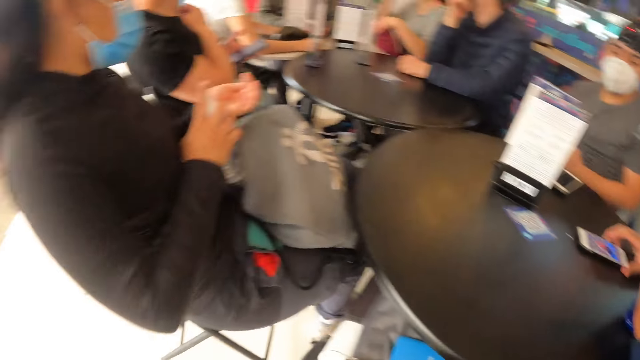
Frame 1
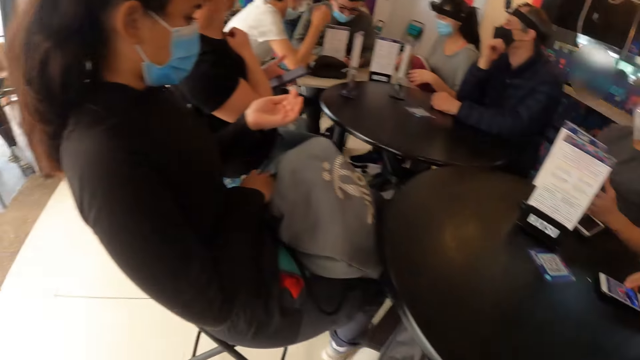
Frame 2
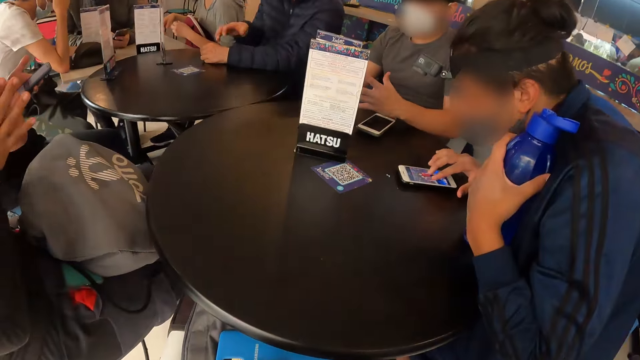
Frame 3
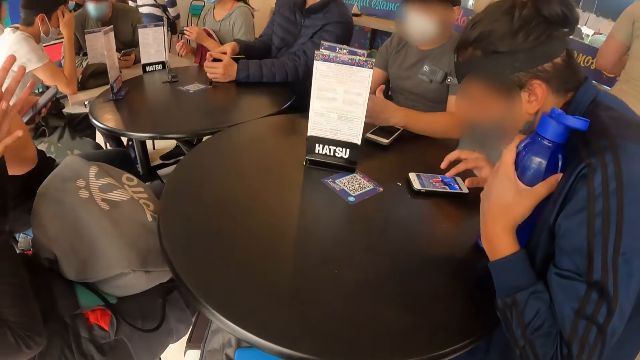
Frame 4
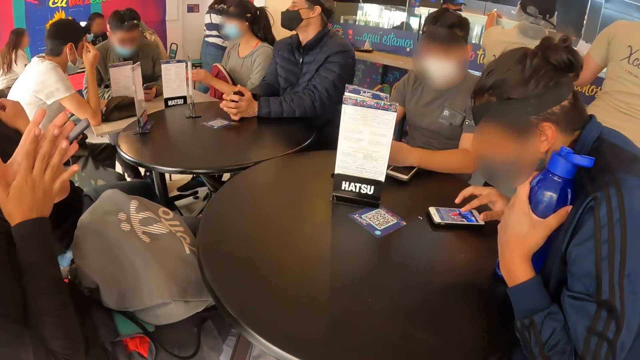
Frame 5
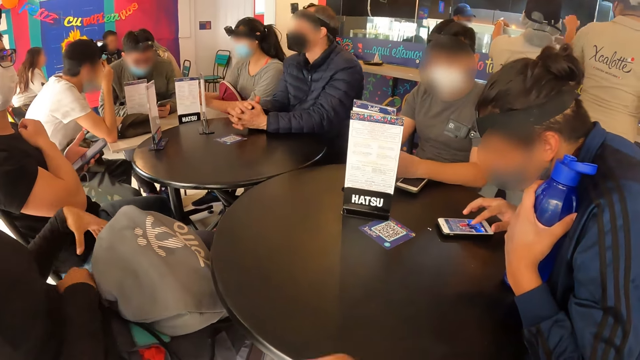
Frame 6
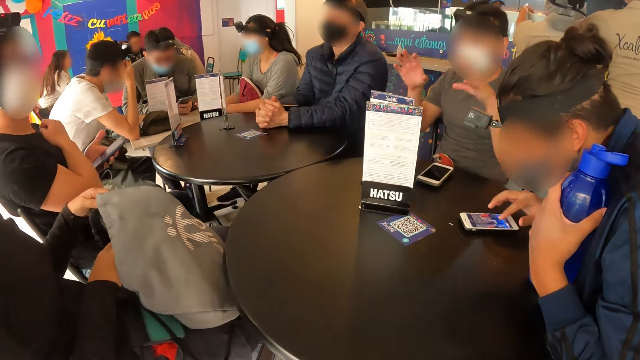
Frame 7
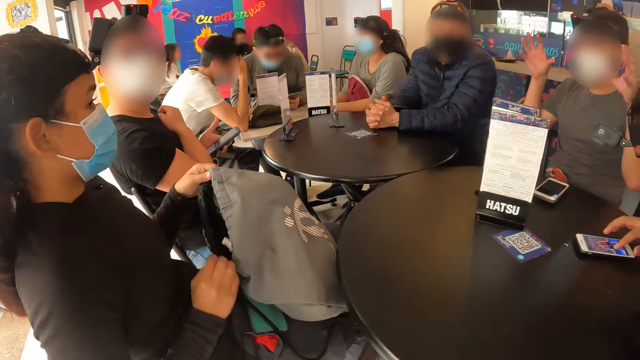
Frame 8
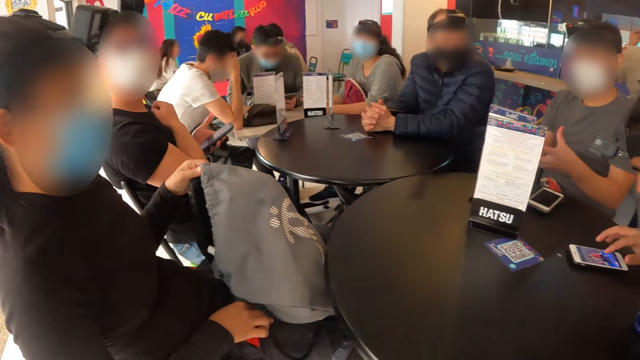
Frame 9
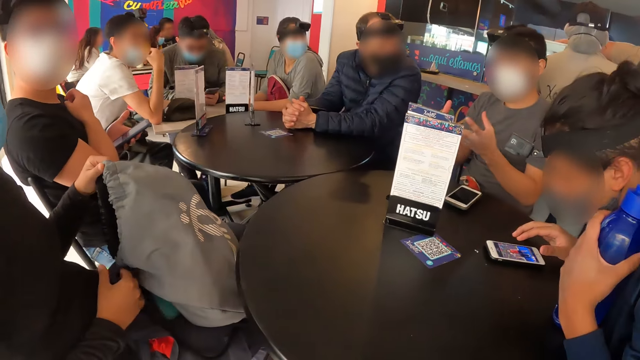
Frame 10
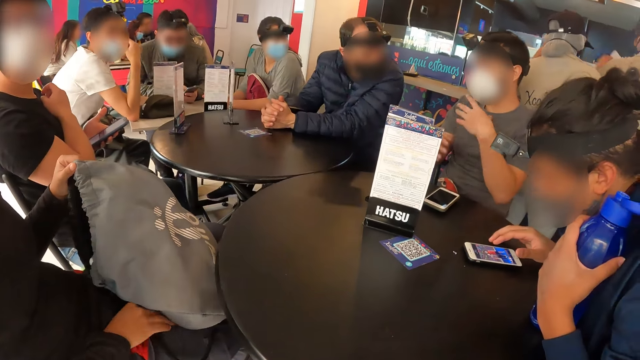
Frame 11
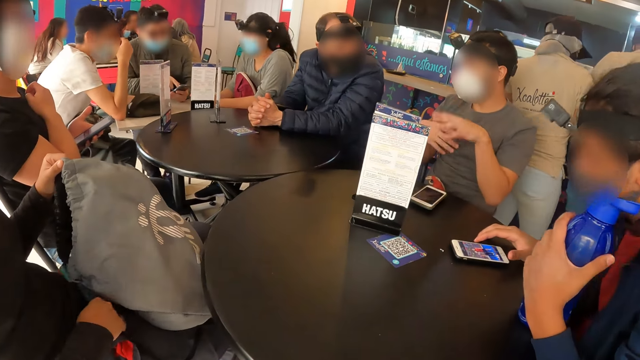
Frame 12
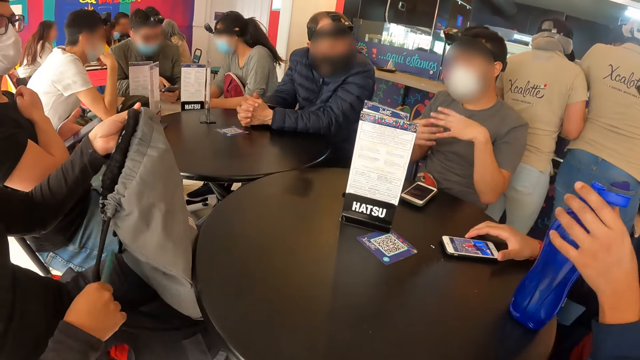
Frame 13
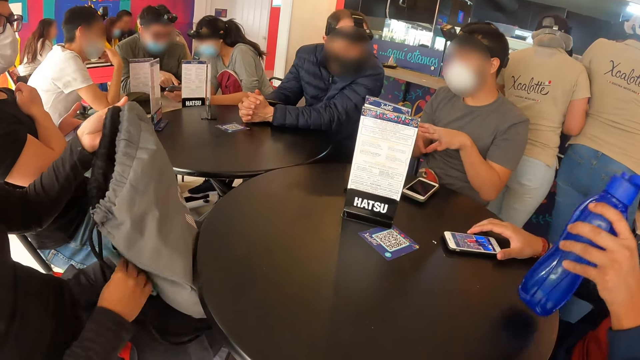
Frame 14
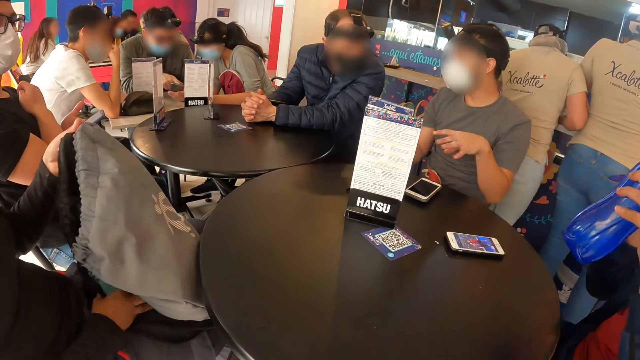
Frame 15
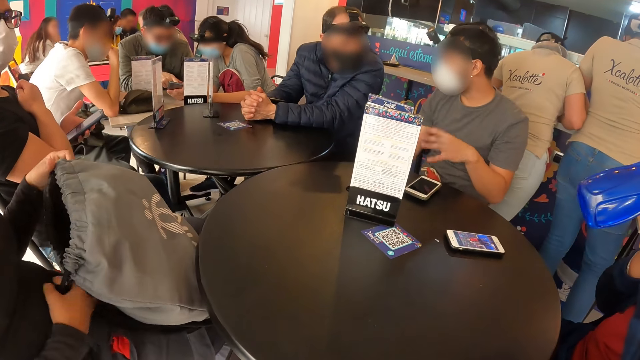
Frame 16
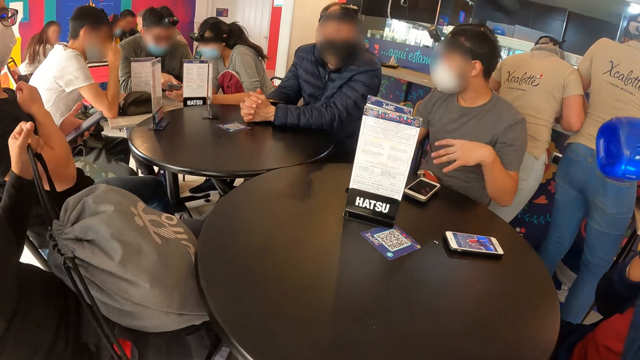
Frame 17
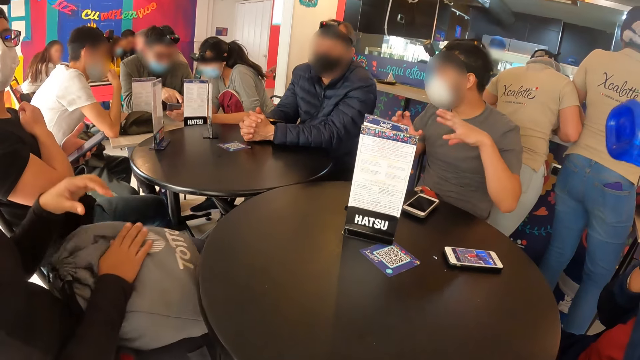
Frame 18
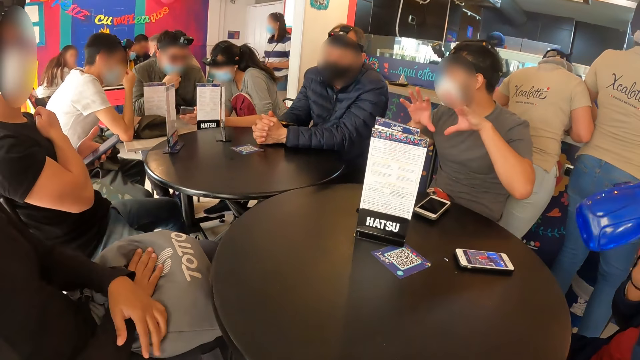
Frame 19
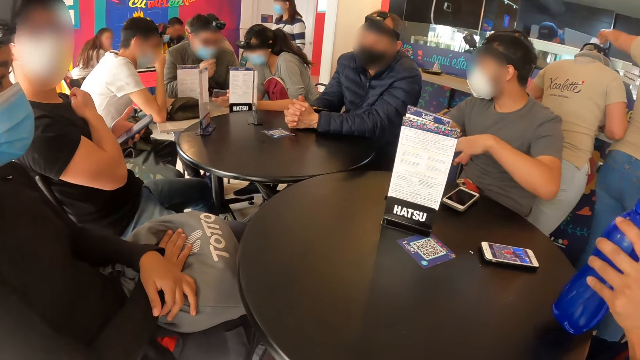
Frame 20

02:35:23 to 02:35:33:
A man operates a phone with both hands. A person rubs hands. A woman drops the hand sanitizer in her right hand in the bag on her lap. Another person sways hands. The man interacts with another woman. The first woman locks the bag on her lap with both hands. The man picks up a bottle of water on the table and drinks water.

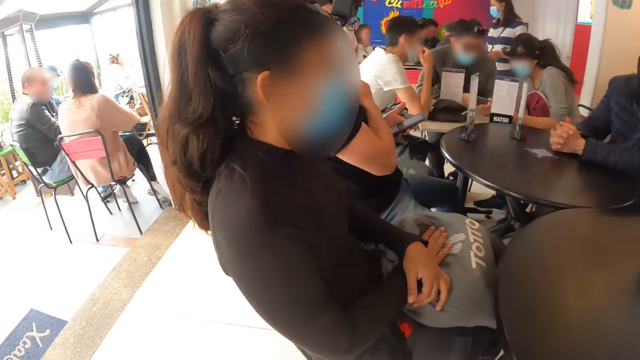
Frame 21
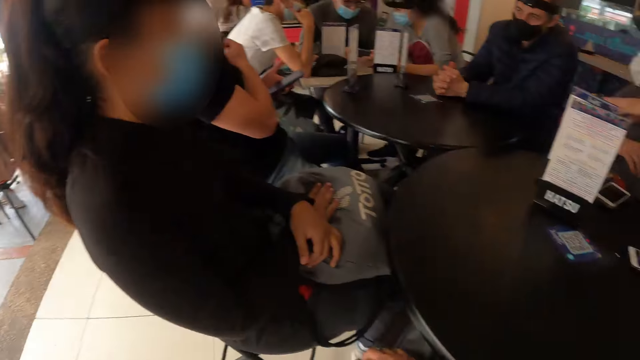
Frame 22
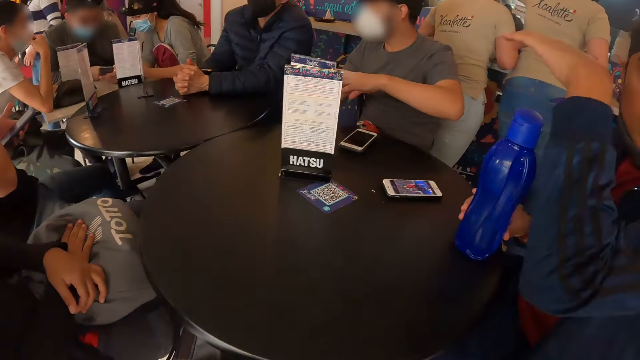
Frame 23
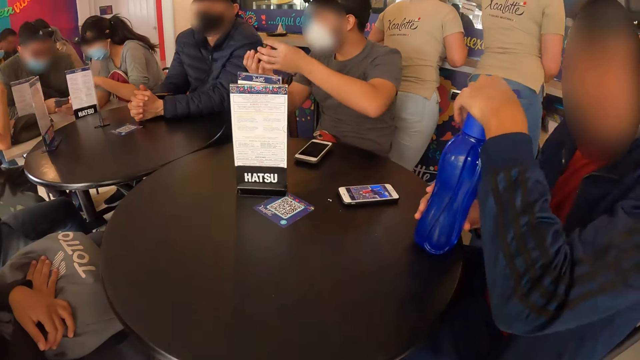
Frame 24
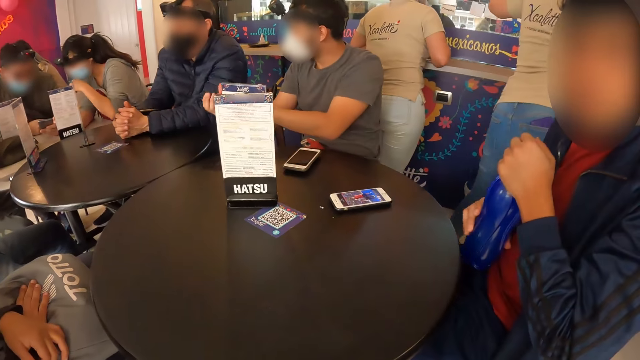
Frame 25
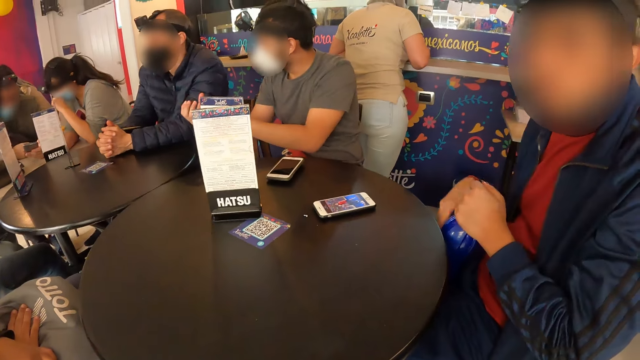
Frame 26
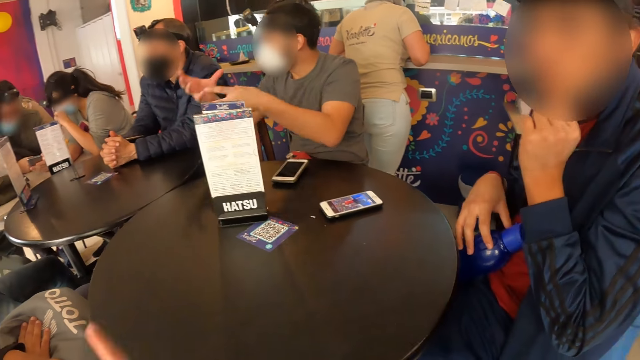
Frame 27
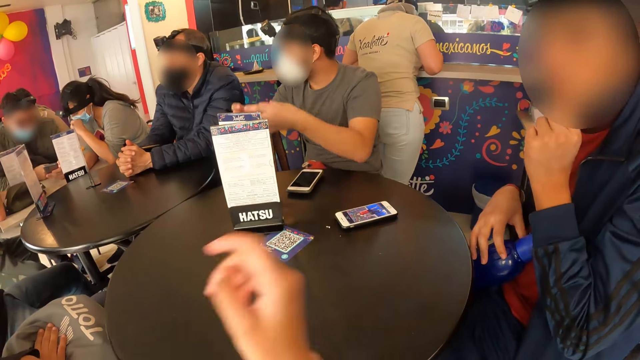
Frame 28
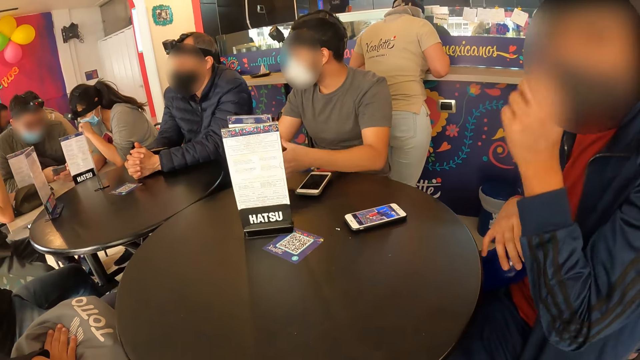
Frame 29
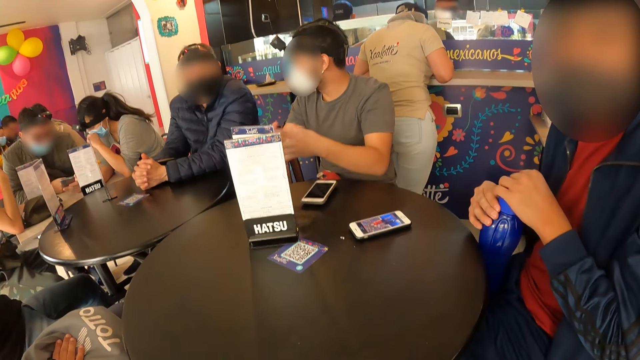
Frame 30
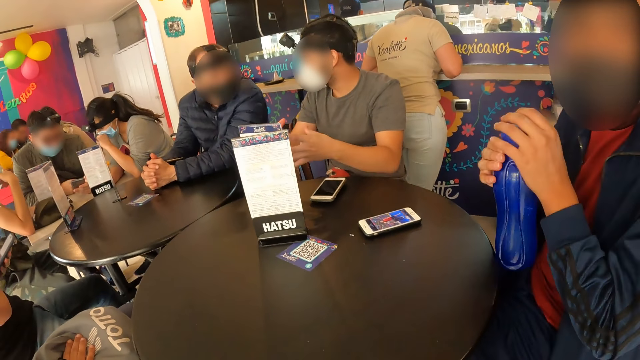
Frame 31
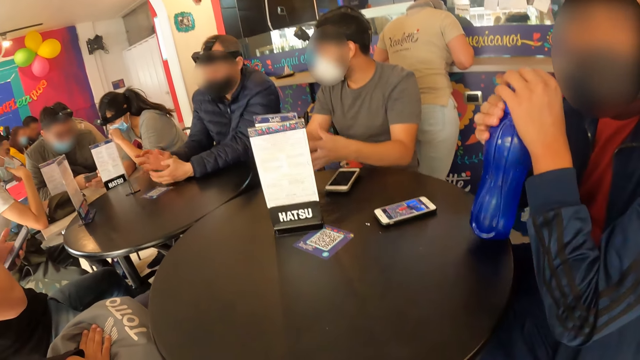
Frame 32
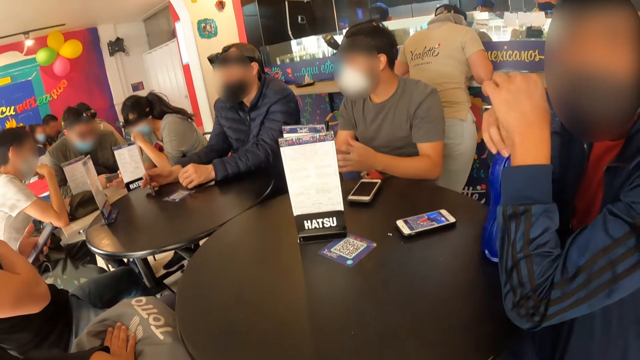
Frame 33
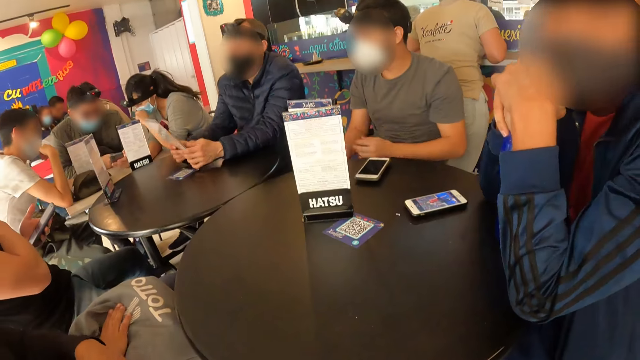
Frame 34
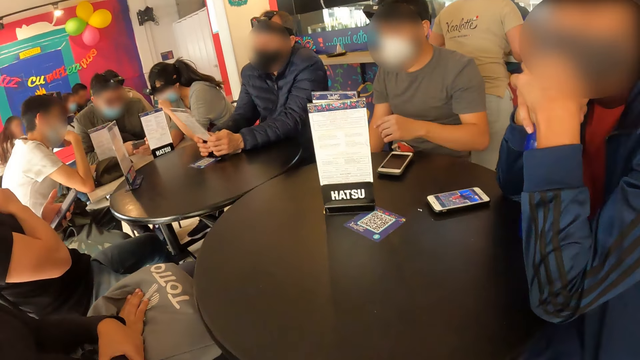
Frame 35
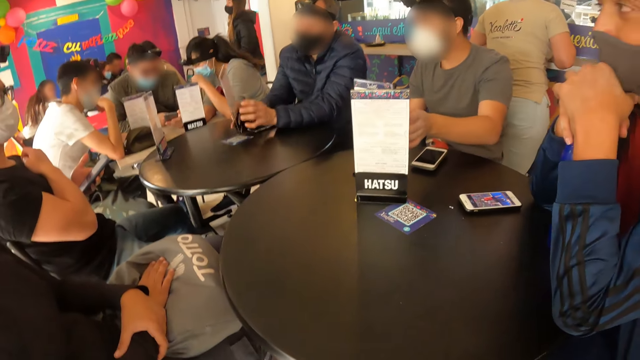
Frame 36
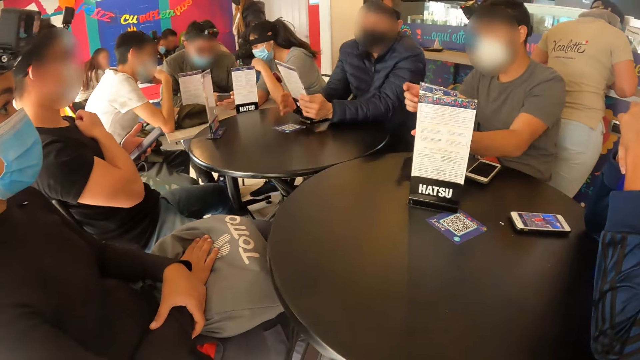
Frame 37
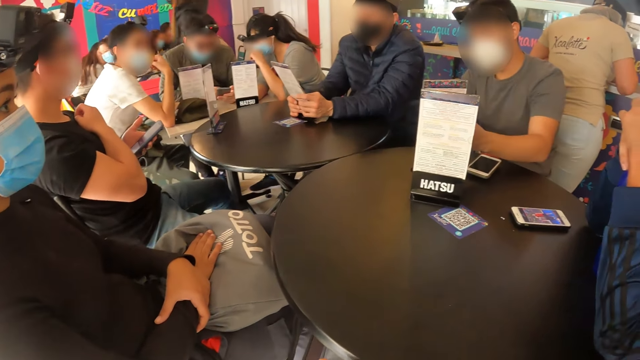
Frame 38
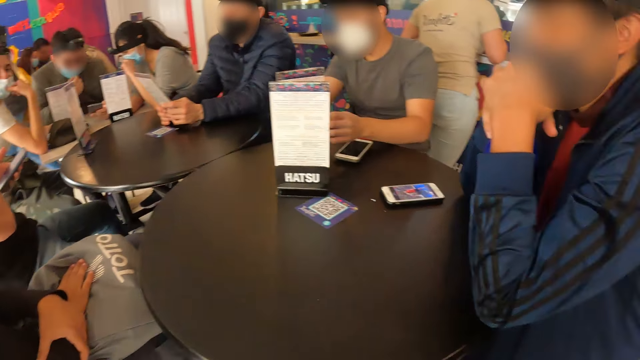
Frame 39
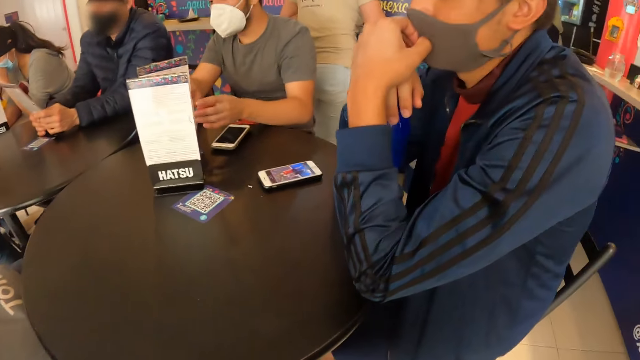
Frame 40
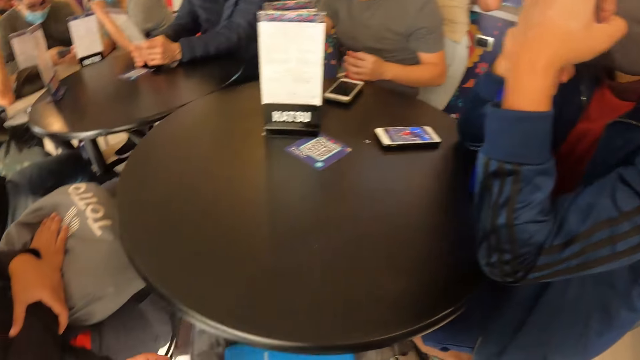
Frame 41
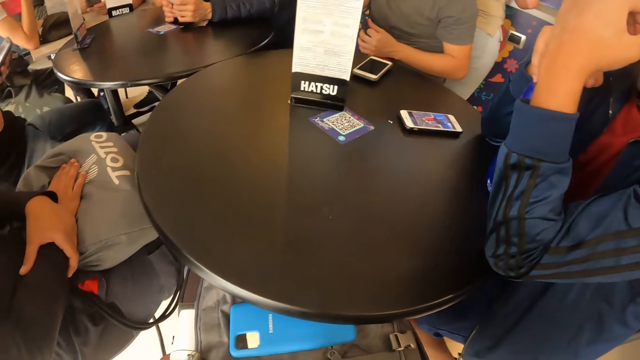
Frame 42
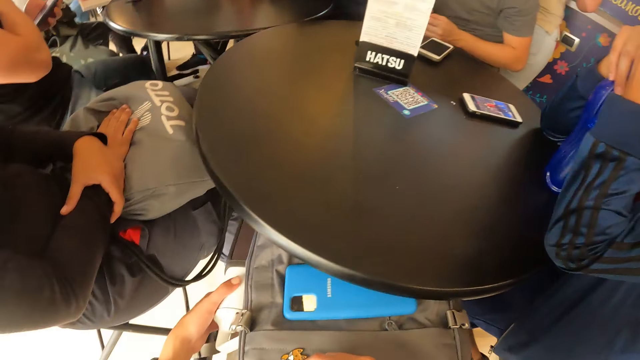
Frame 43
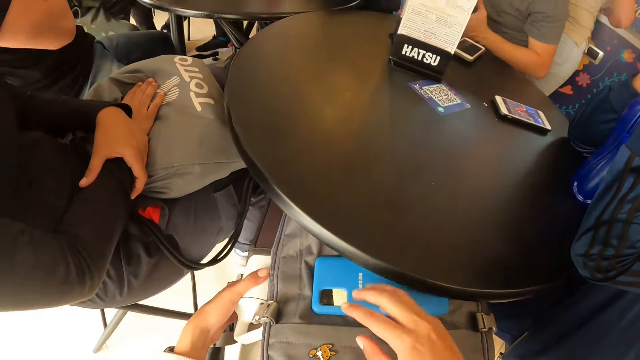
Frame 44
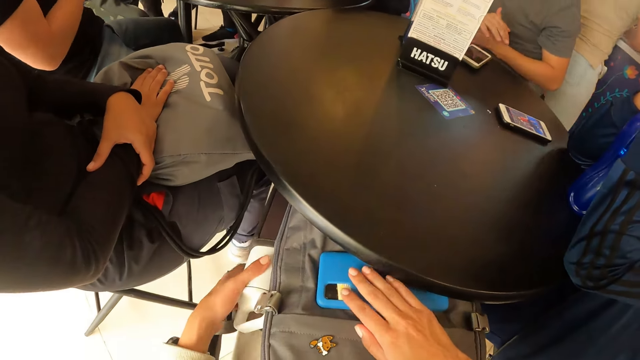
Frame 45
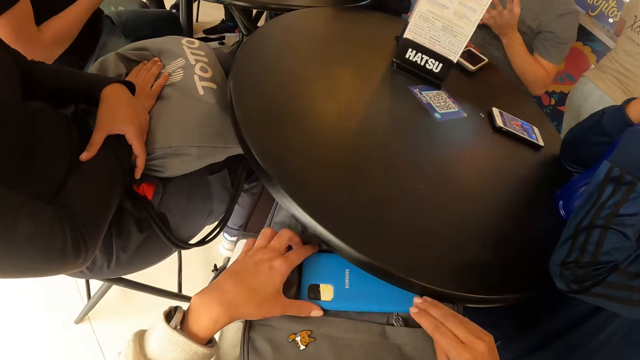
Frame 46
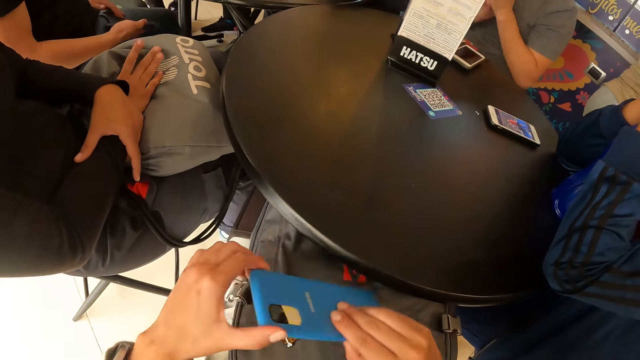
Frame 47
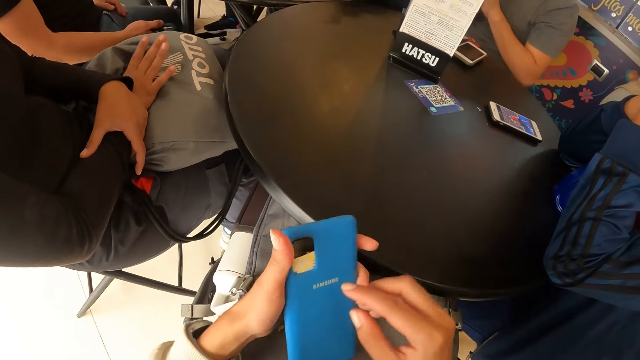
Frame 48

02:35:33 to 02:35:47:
The camera wearer looks around. A man closes the bottle of water in his right hand with his left hand. He picks up the bottle of water on the table. He touches the mask on his face with his left hand. The camera wearer sways a hand. The man converses with the camera wearer. He puts the bottle of water on the table. A person turns a menu on the table. The camera wearer looks around. They pick up the phone from the bag with both hands.
